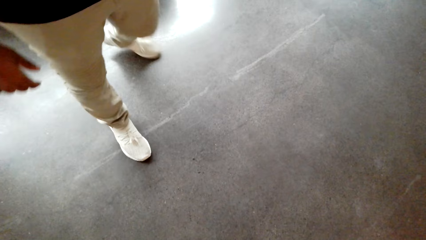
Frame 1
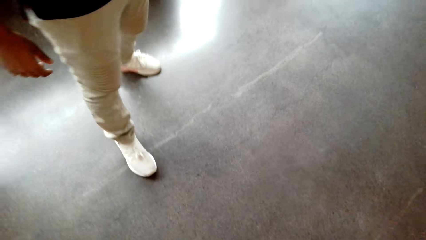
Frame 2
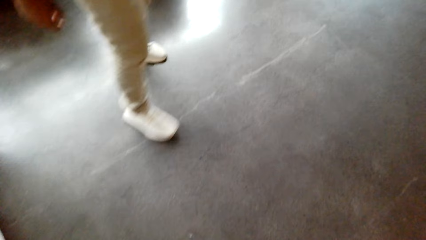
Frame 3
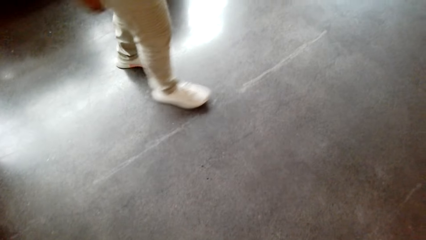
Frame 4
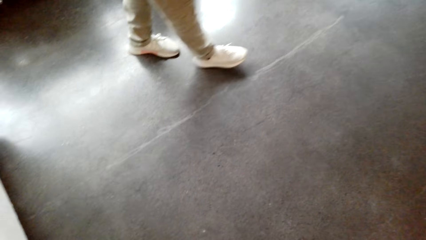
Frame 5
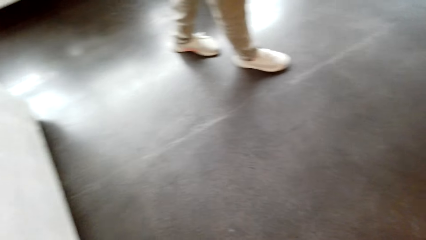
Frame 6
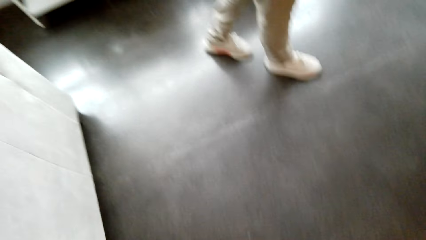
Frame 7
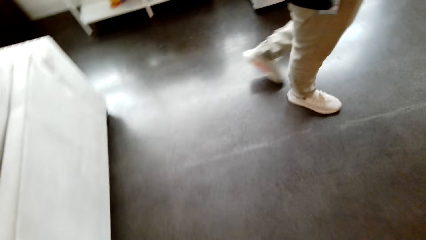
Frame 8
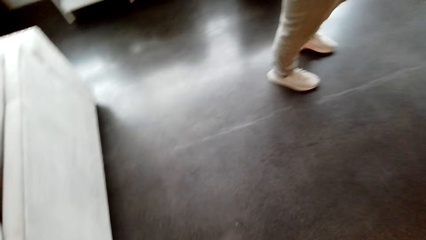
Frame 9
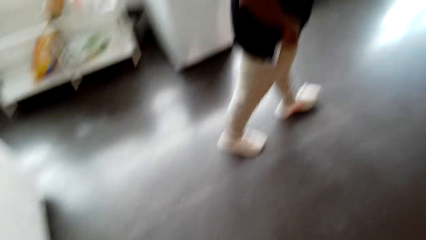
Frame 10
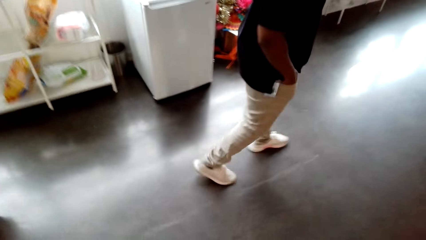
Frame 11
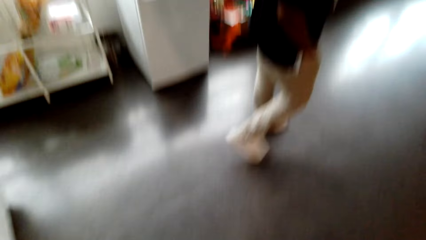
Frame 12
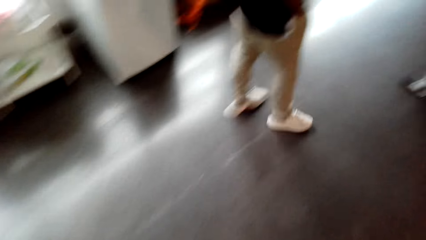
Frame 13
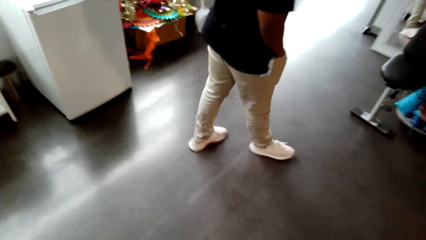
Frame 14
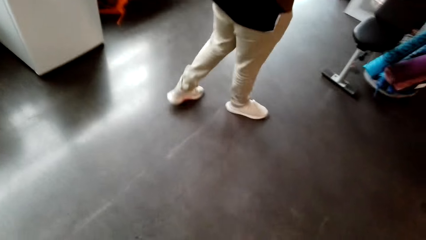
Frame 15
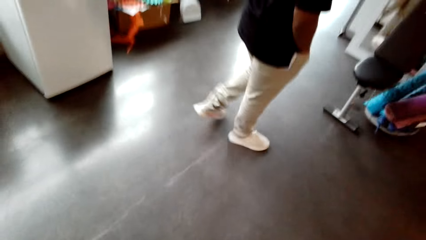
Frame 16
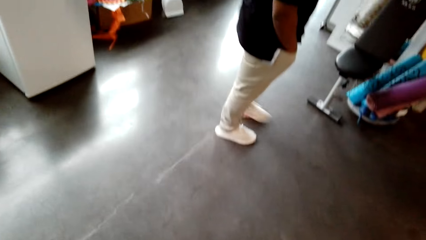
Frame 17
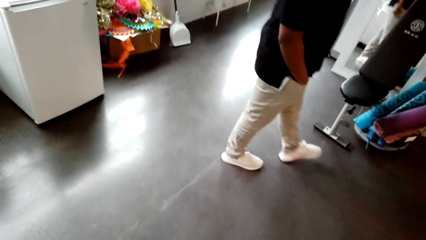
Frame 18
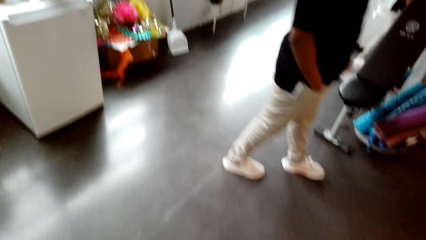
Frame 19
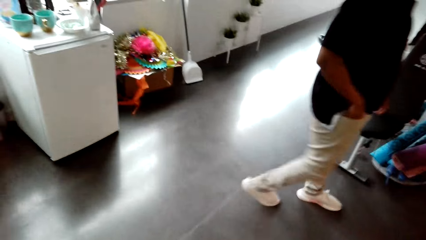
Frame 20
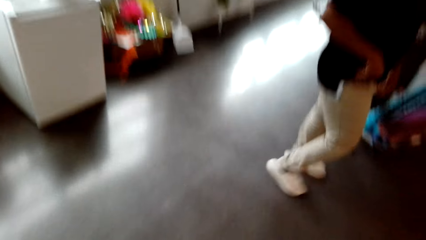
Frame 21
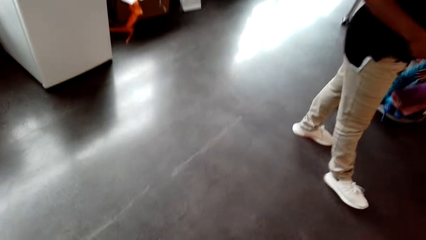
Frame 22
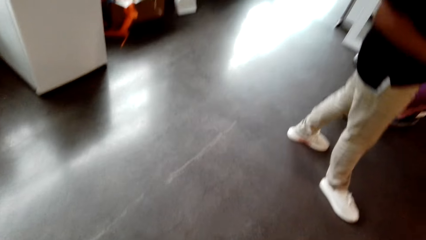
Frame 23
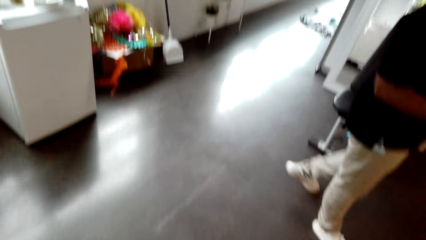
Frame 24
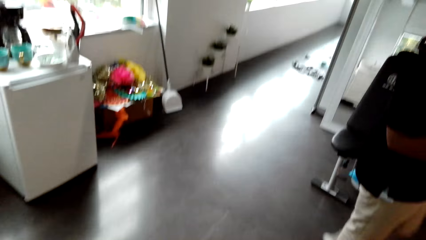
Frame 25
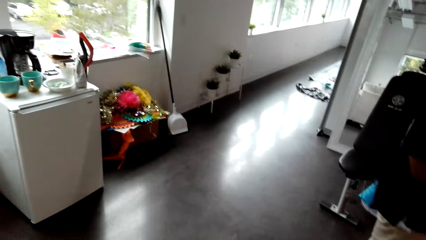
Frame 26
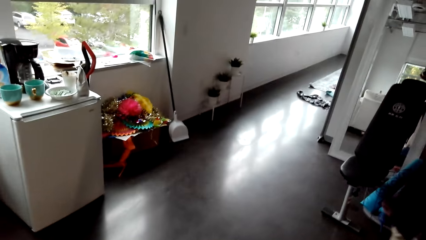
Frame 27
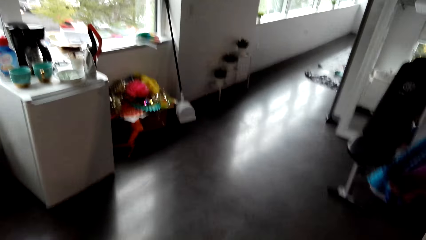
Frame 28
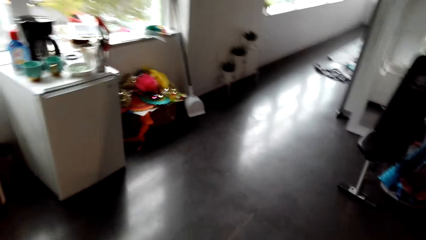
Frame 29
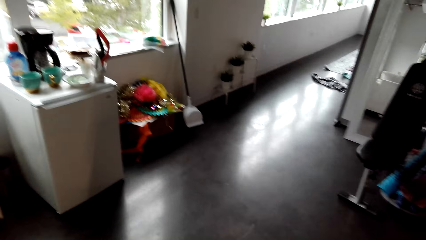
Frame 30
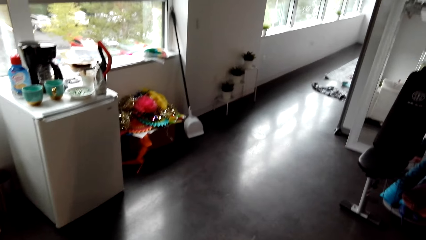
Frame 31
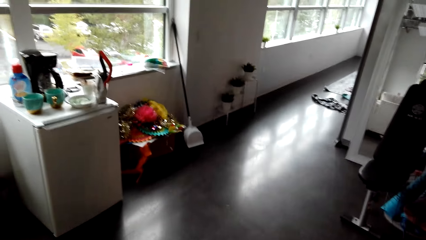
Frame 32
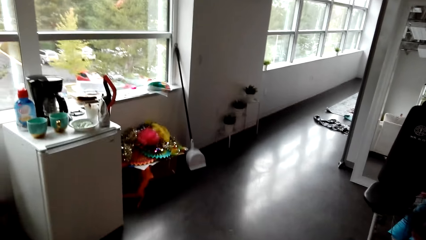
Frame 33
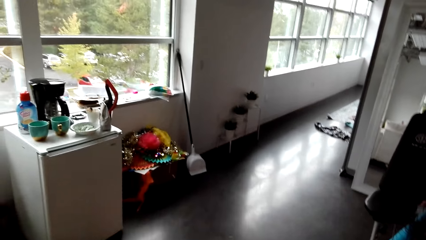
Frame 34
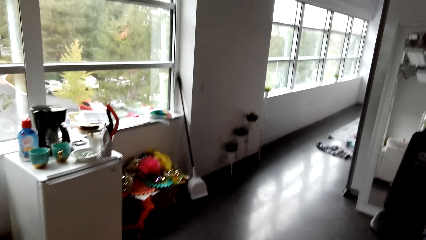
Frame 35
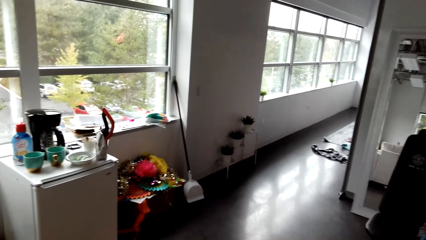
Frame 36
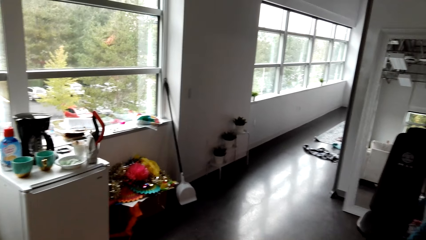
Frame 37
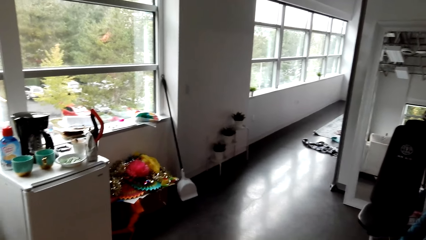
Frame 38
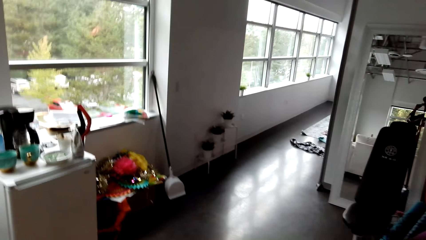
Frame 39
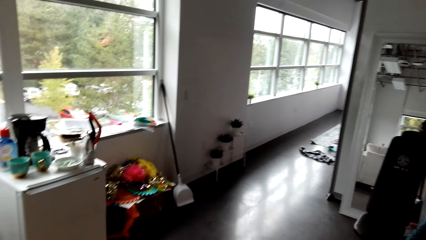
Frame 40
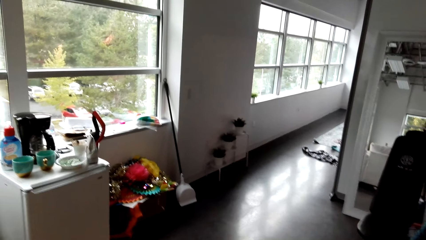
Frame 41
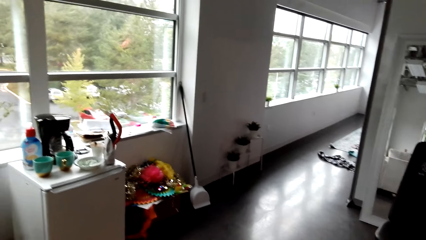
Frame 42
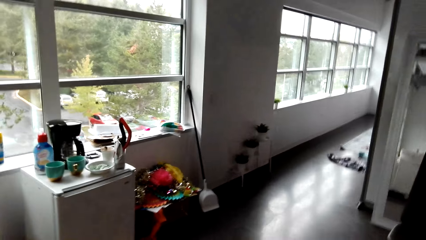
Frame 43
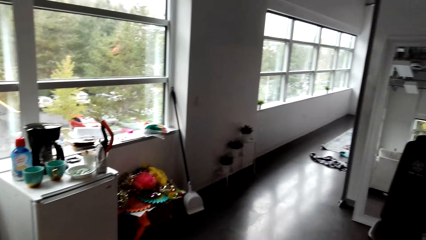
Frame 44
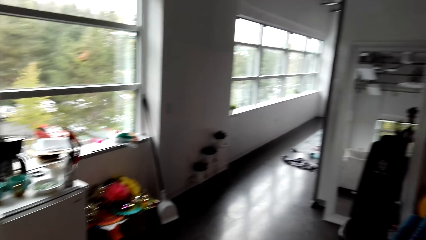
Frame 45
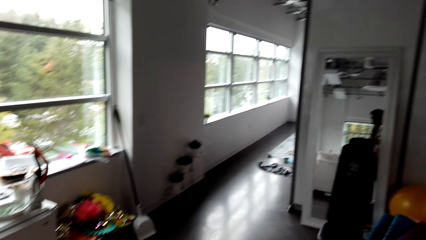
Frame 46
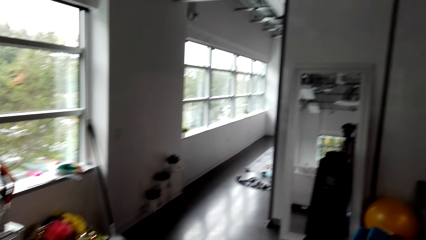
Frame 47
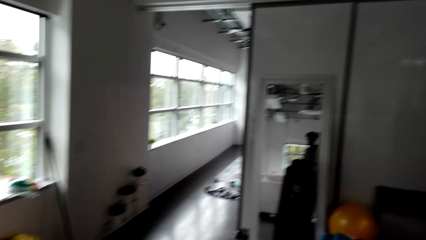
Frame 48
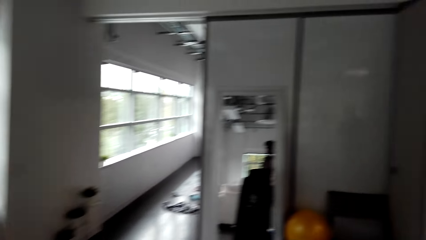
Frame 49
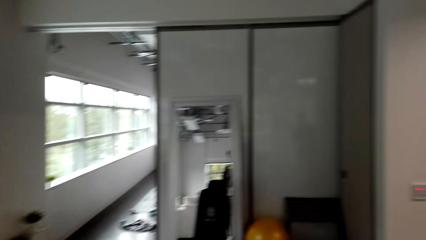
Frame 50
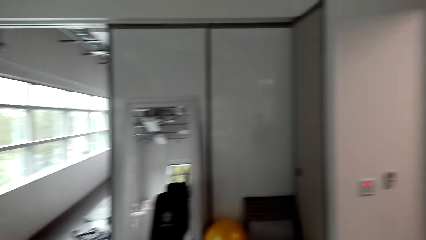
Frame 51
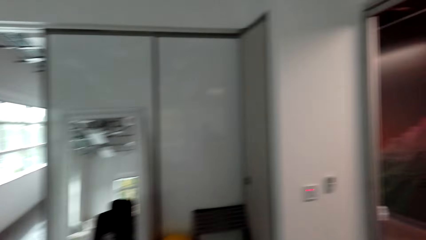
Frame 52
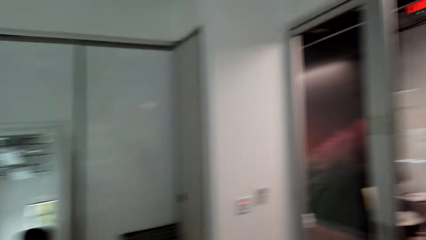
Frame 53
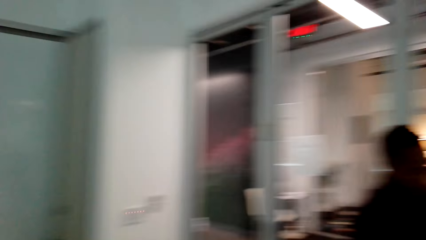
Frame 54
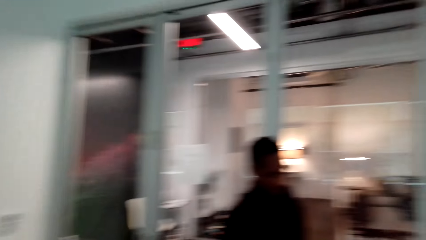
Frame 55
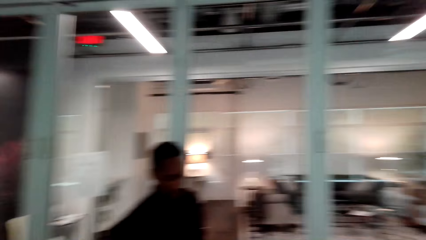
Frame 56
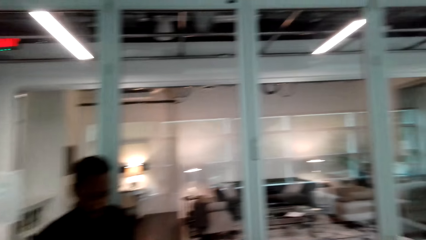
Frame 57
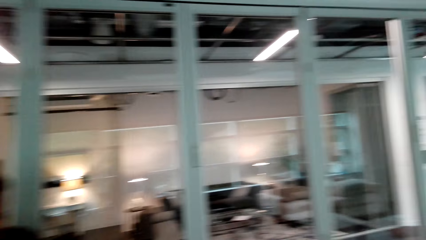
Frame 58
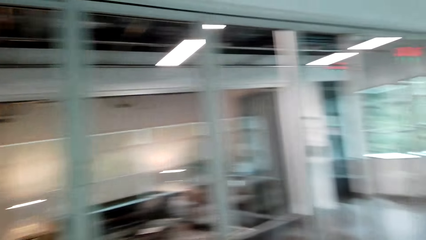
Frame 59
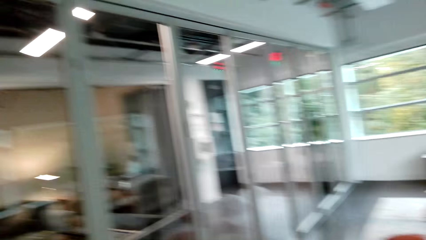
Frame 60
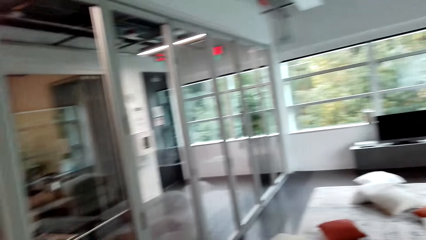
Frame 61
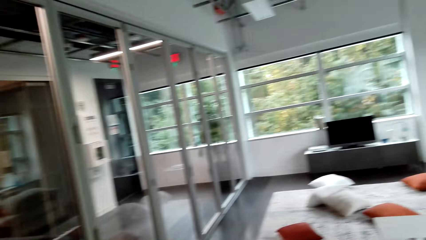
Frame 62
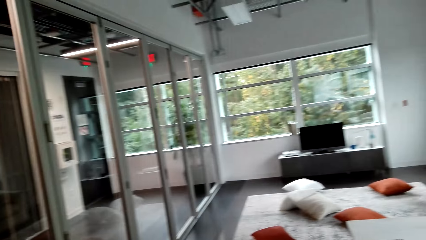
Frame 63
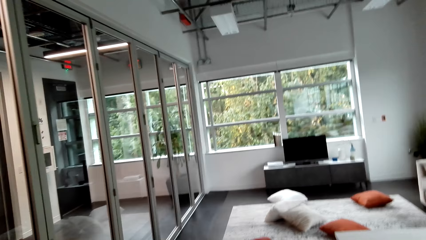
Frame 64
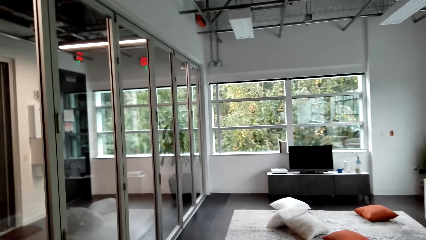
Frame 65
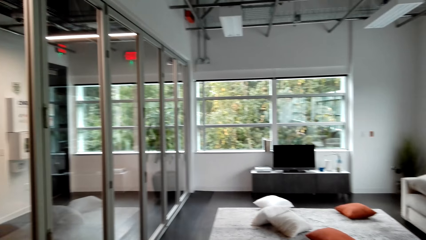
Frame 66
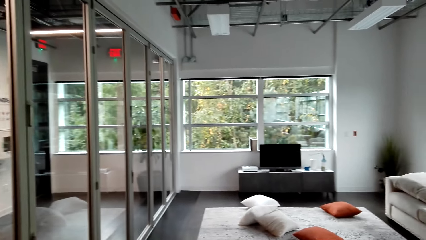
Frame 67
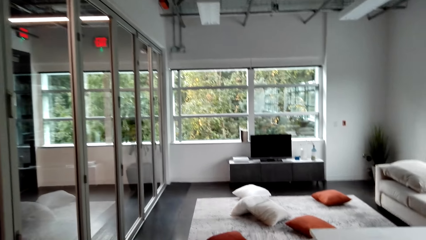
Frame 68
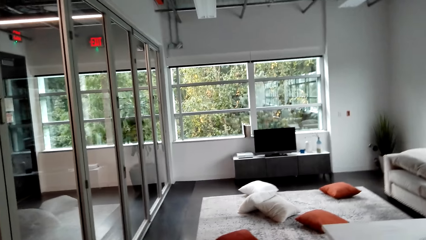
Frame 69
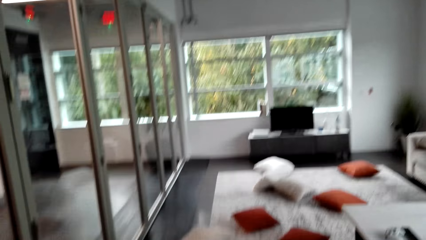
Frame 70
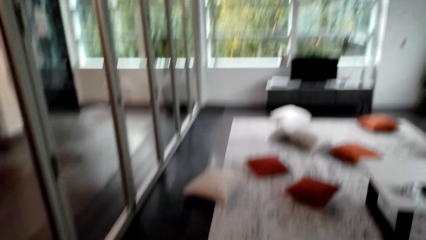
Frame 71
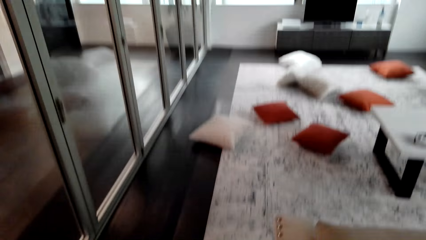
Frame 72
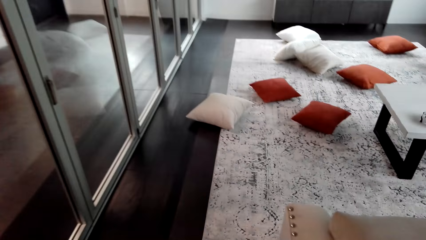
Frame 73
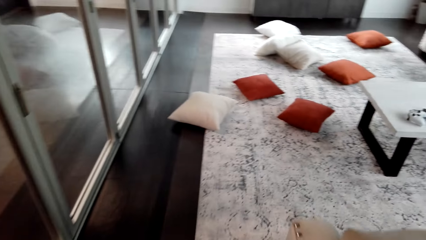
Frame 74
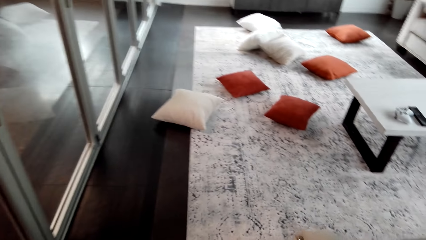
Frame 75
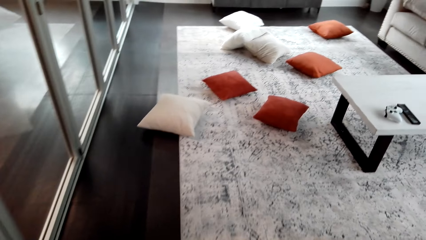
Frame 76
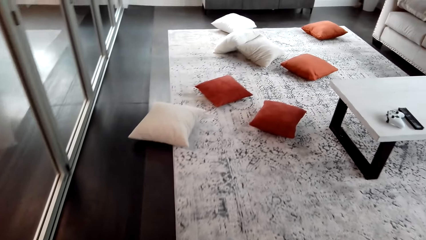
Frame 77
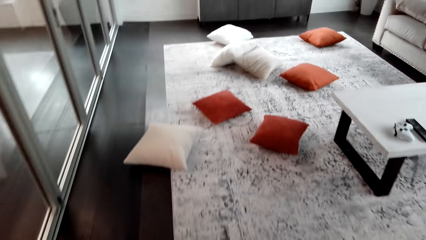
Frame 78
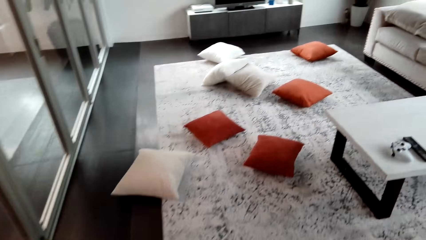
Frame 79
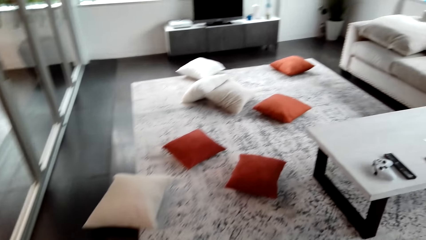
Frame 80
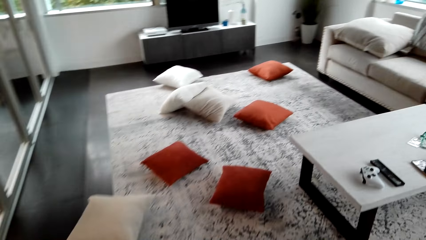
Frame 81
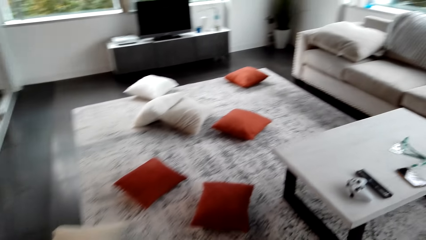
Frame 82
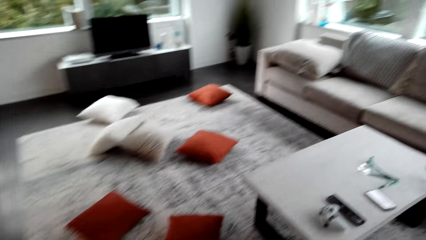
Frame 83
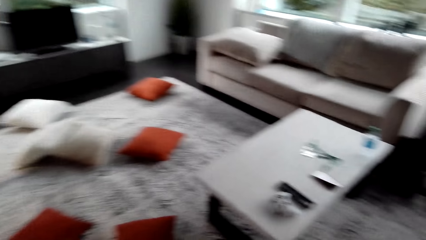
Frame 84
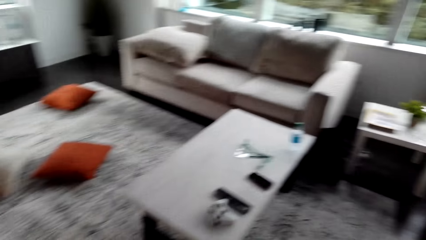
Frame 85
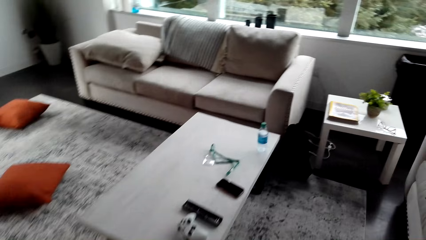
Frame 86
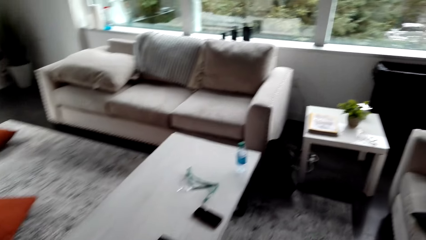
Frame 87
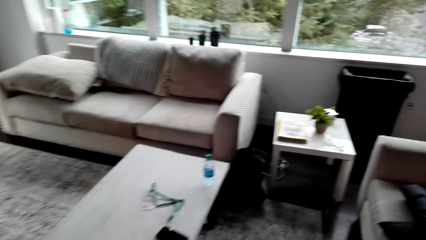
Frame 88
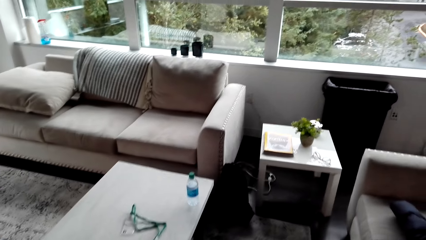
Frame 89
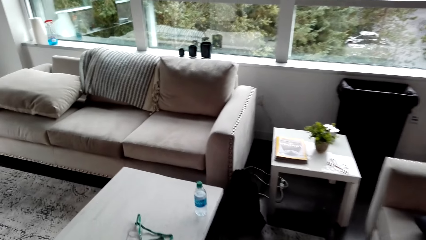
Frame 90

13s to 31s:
The camera wearer wears the camera. They look around. They walk around.
